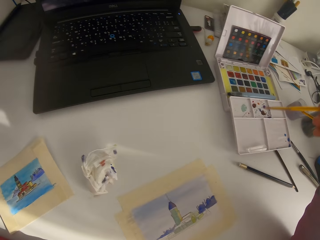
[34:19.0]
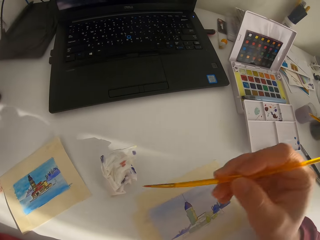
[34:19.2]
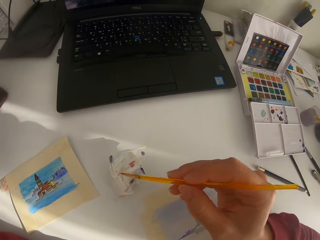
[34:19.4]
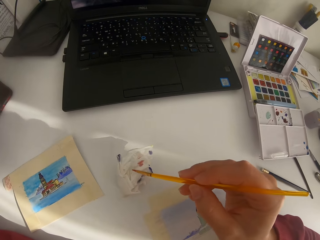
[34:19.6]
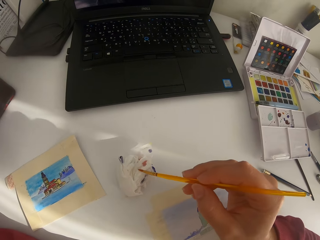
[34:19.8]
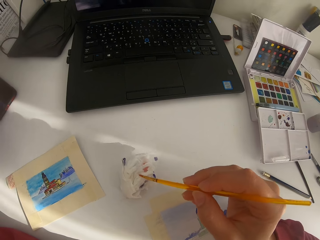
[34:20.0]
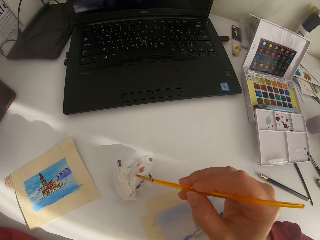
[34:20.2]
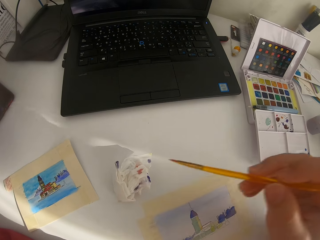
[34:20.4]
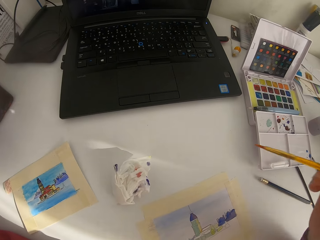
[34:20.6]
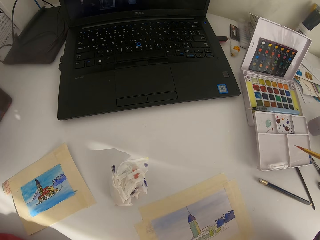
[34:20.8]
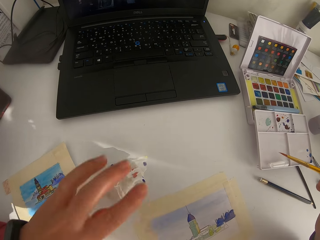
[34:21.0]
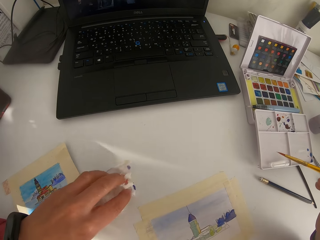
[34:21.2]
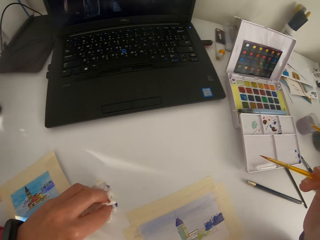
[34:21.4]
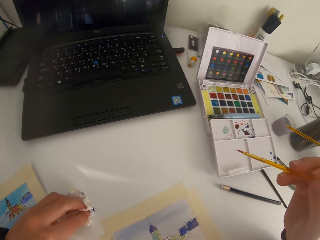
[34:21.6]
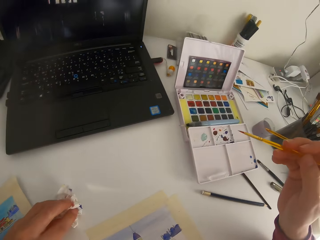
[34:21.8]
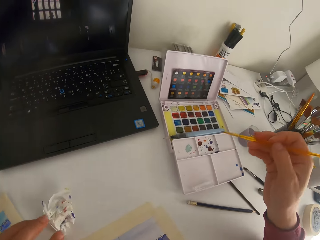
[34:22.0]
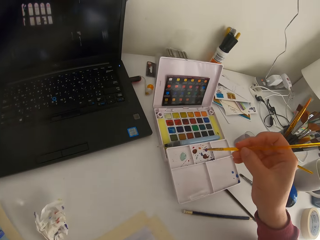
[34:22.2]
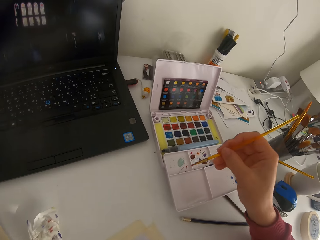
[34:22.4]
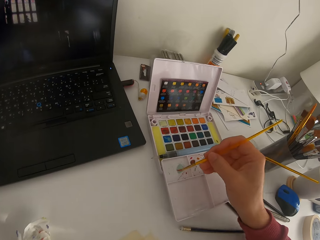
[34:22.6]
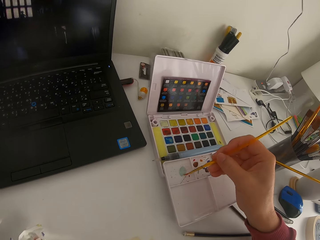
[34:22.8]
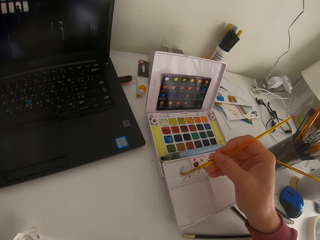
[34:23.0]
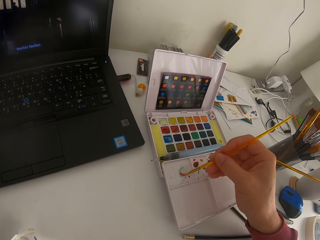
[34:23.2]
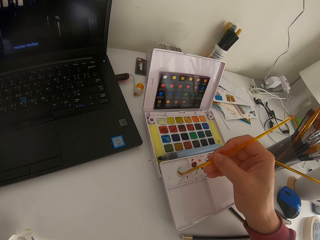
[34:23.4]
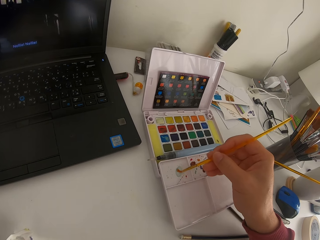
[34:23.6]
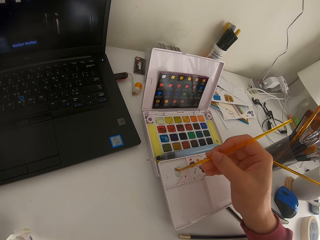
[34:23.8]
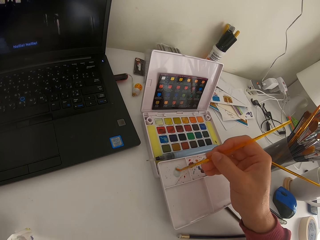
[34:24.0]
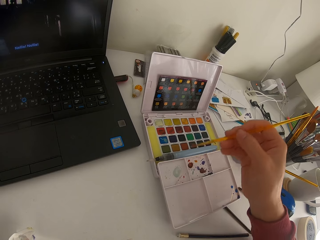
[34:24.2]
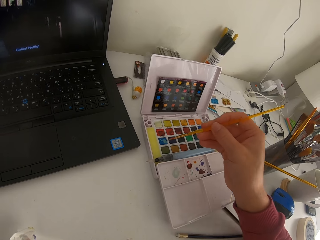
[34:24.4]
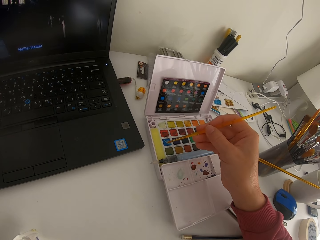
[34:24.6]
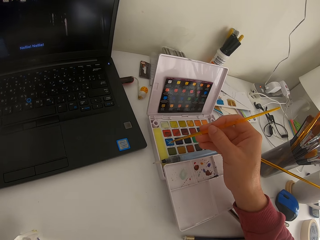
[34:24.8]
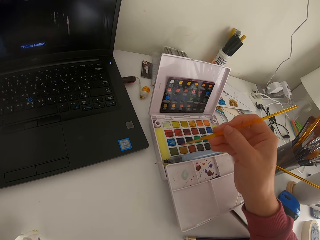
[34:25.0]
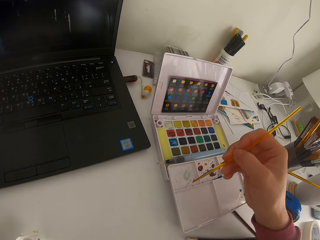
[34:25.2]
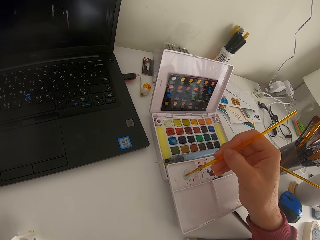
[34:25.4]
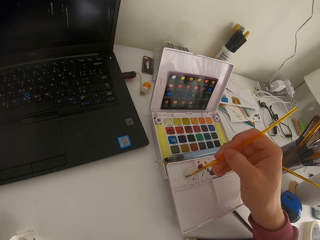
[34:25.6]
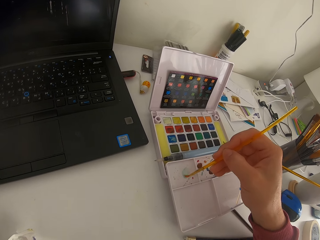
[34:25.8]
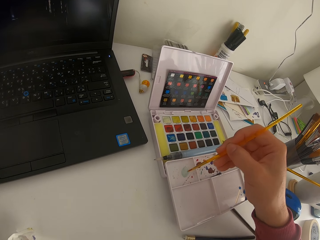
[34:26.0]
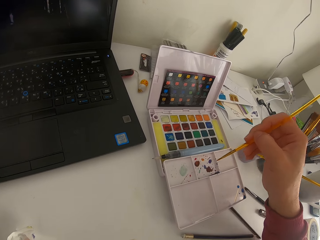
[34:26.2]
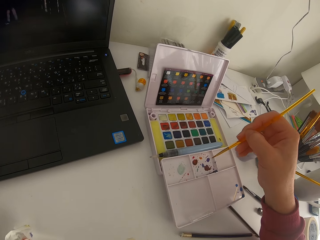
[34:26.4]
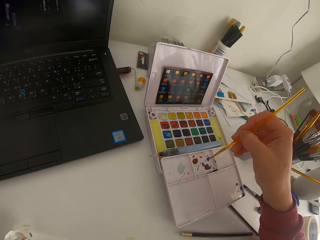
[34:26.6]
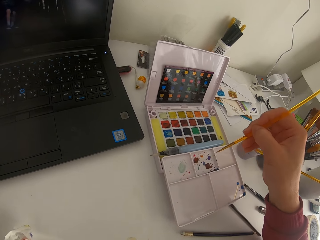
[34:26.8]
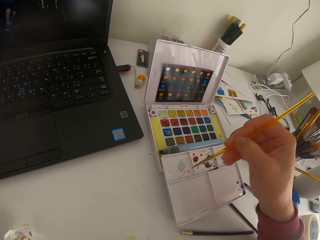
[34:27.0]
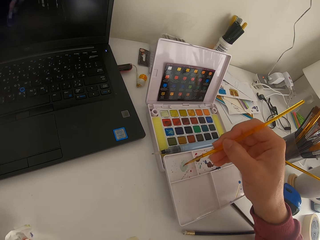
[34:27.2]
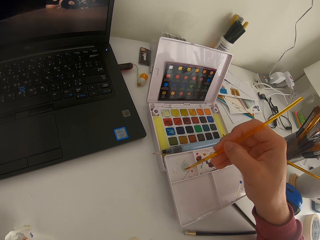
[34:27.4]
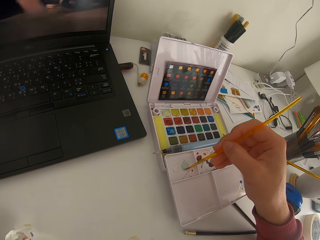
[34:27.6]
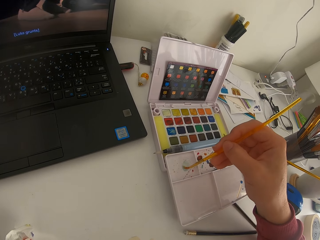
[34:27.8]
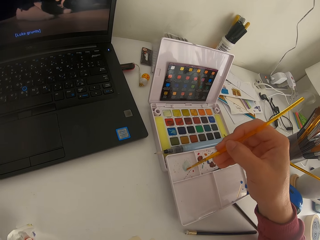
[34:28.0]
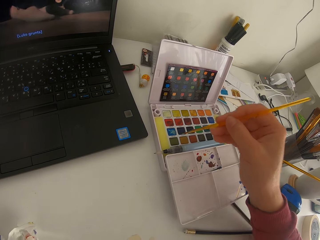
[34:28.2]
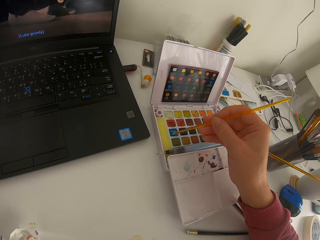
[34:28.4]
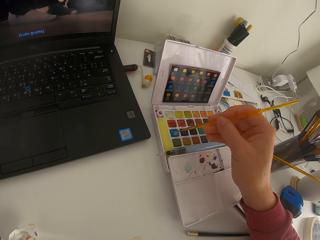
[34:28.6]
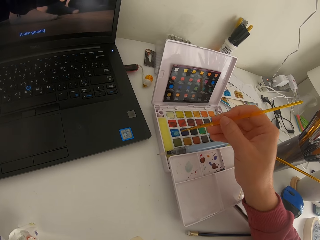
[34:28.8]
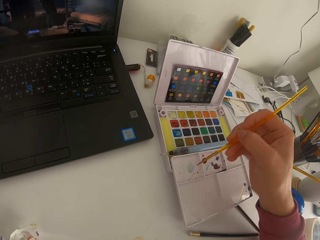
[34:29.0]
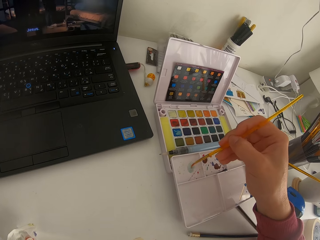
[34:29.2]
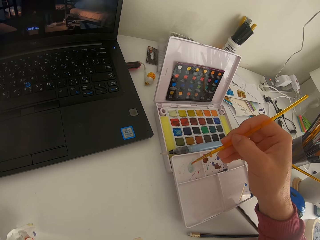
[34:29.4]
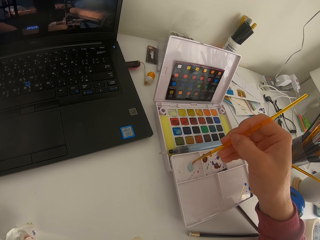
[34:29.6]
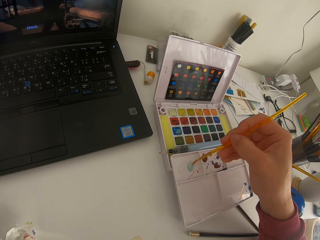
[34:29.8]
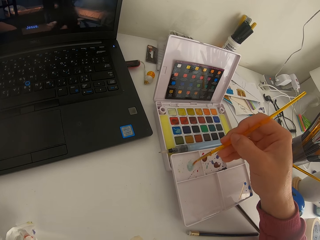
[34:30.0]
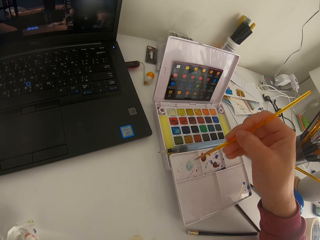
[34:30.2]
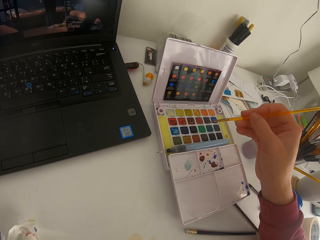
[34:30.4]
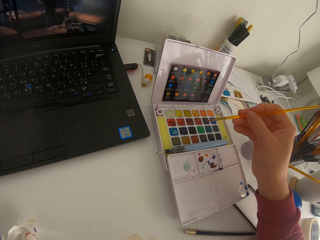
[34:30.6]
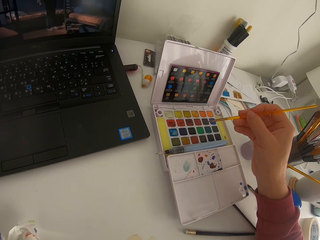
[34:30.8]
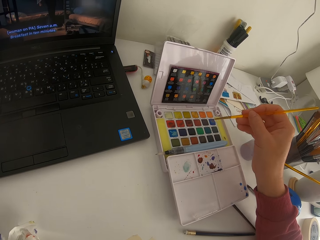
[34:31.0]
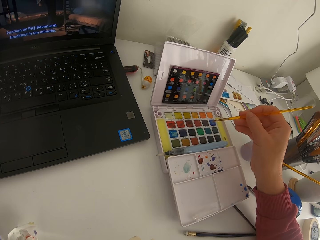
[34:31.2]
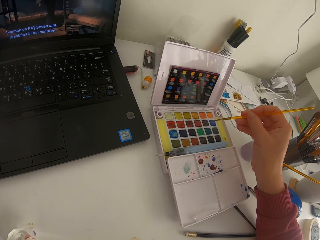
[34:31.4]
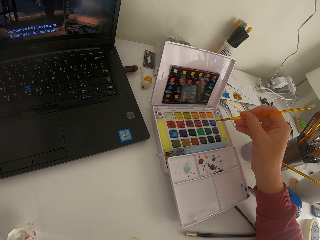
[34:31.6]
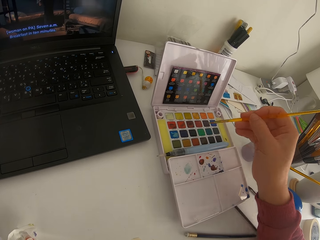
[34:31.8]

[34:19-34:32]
The camera wearer touches the paint brush on tissue paper. They mix paint on the paint palette. They touch the paint brush on the solid watercolor. They mix paint on the paint palette. They are watching their laptop. They touch the paint brush on the solid watercolor. They mix paint on the paint palette.

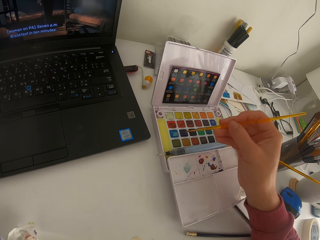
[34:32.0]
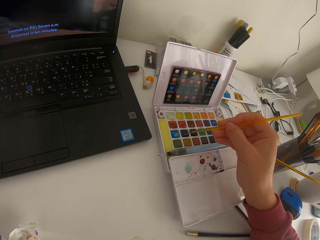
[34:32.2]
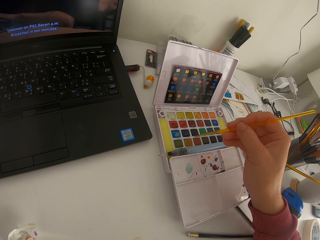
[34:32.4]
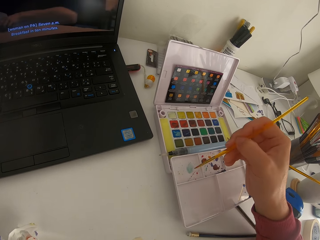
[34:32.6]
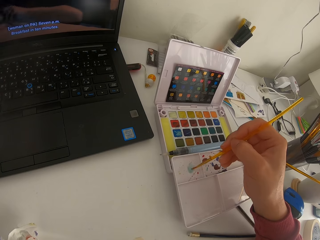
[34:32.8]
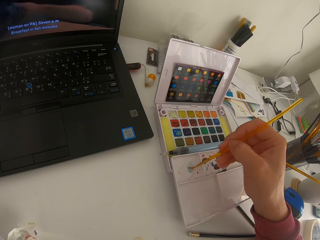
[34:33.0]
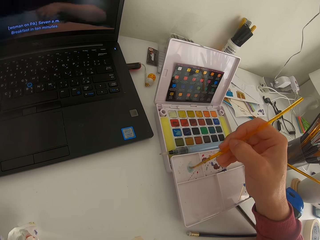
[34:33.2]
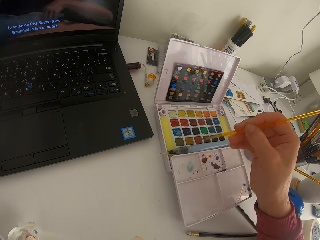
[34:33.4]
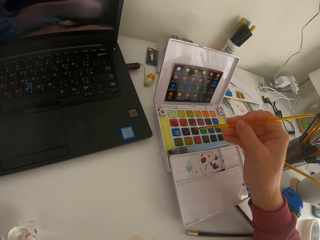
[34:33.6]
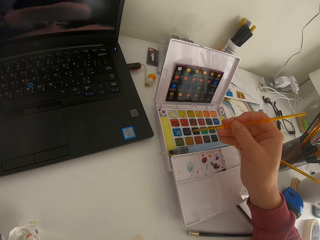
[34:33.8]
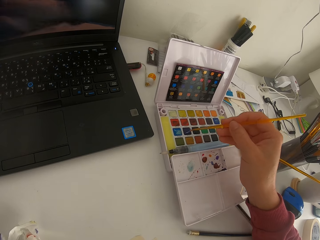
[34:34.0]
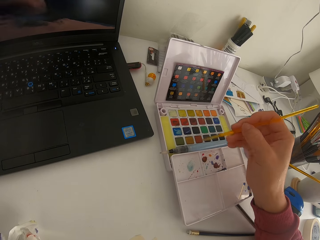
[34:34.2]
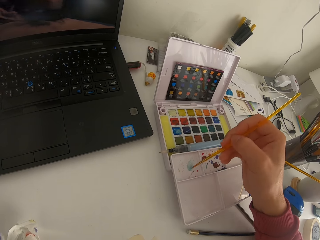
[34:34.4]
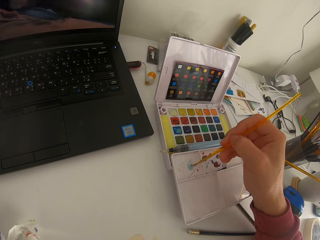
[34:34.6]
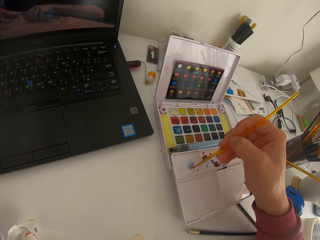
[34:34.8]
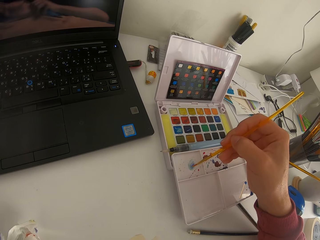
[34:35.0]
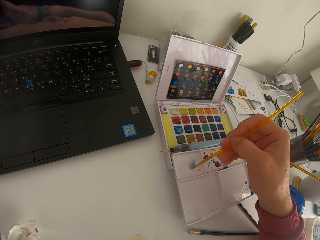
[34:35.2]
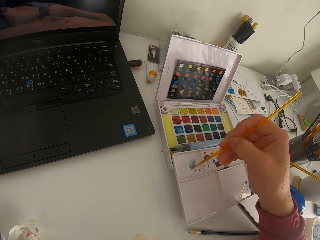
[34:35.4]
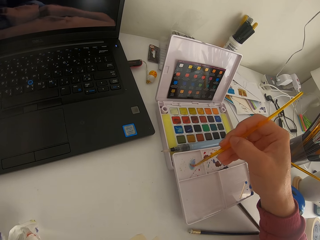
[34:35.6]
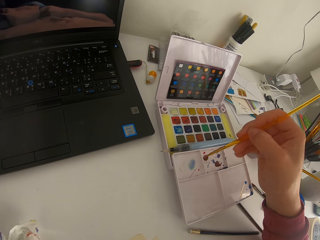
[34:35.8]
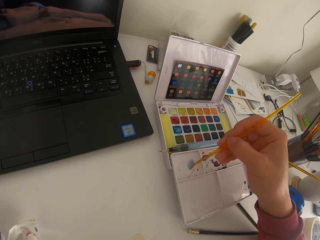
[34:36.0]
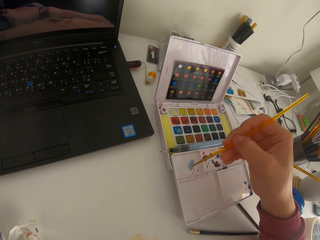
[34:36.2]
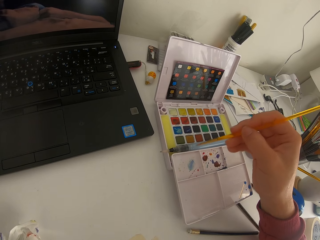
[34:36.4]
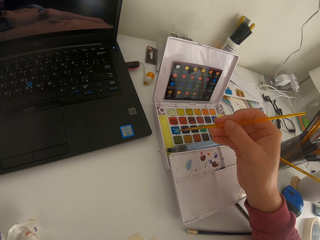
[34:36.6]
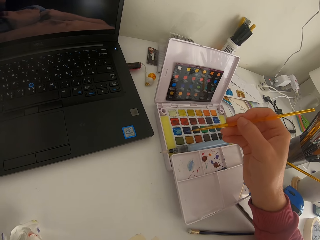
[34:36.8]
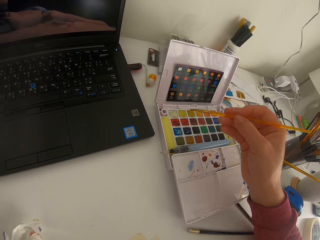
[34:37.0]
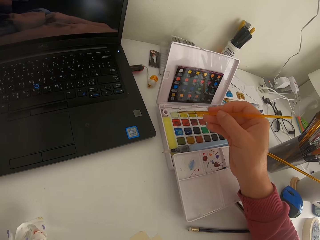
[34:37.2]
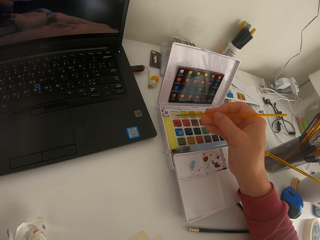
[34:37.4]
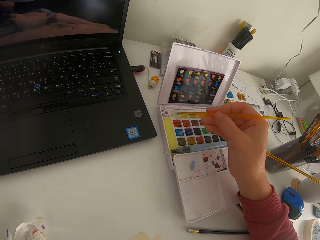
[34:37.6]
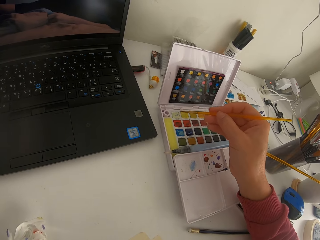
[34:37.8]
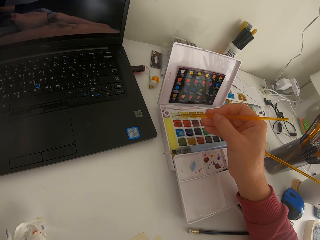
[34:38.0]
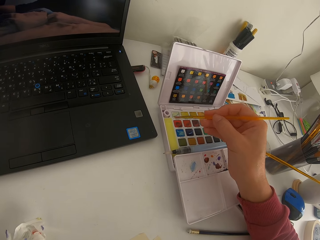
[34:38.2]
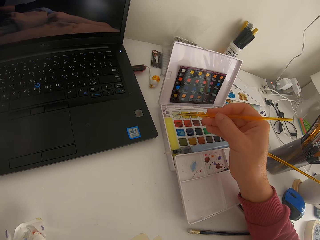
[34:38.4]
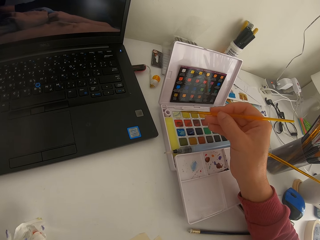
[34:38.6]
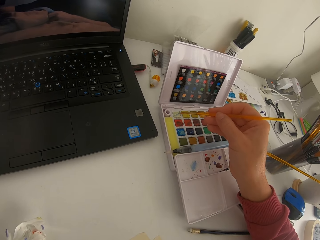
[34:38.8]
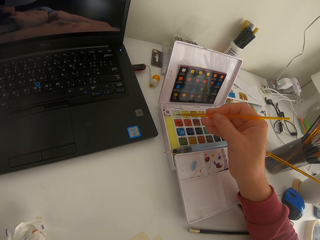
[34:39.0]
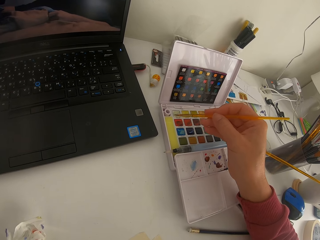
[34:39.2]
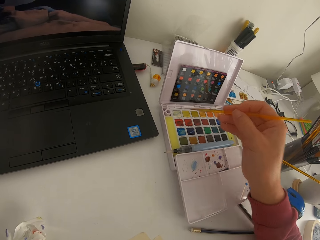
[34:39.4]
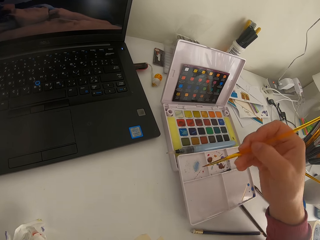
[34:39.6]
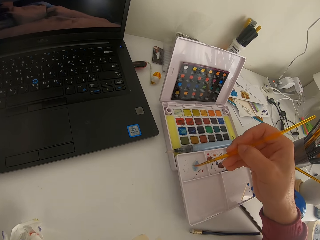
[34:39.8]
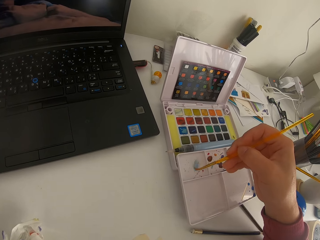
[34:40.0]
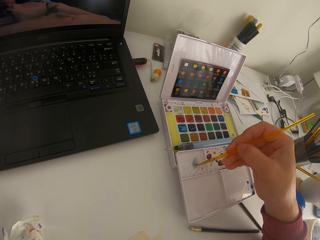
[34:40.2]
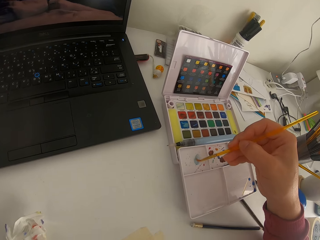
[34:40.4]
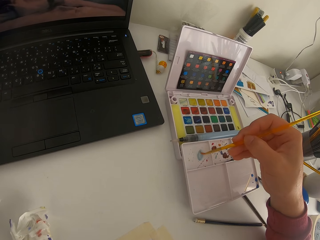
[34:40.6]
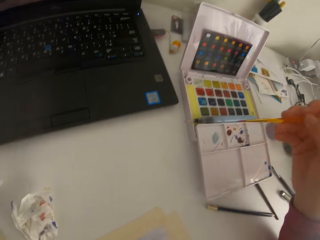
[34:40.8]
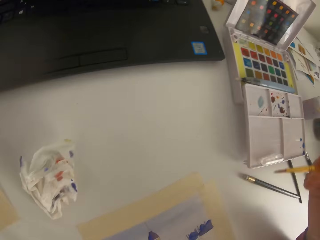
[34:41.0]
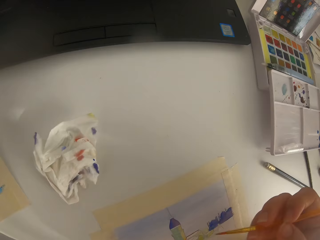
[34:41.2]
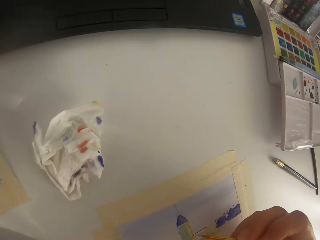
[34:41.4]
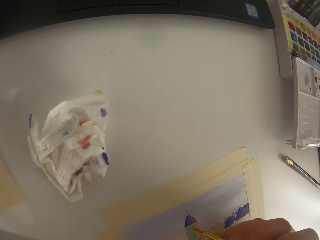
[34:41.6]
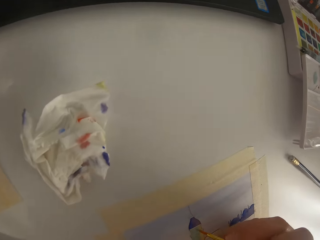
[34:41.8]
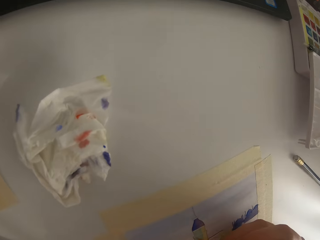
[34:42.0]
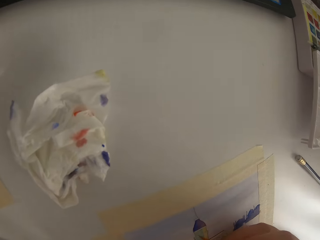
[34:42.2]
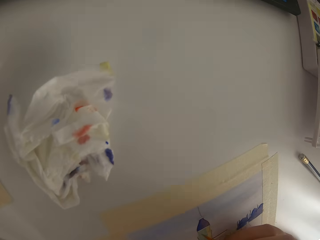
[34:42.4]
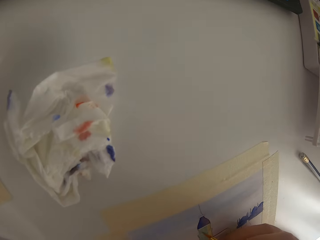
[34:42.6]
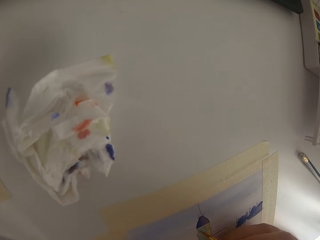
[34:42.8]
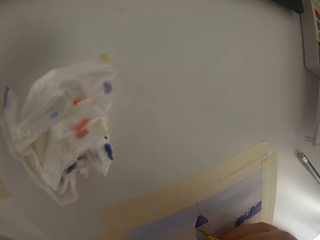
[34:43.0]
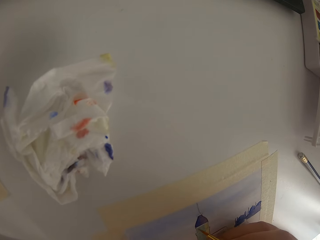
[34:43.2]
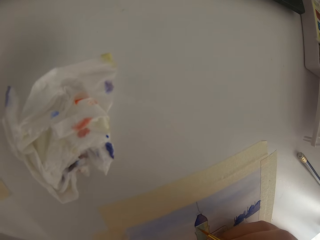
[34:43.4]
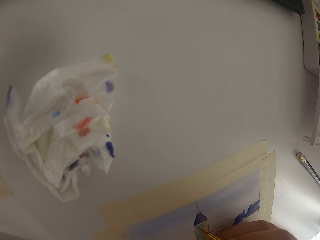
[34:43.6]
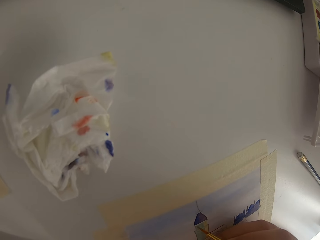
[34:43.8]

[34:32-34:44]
The camera wearer touches the paint brush on the solid watercolor. They mix paint on the paint palette. They touch the paint brush on the solid watercolor. They mix paint on the paint palette. They touch the paint brush on the solid watercolor. They mix paint on the paint palette.
